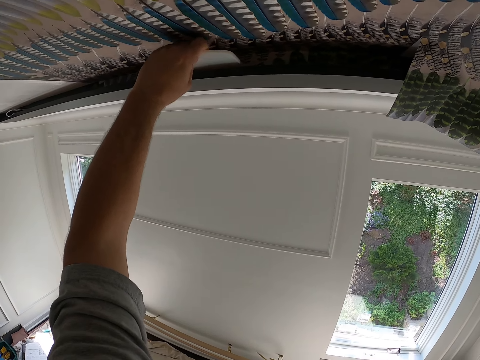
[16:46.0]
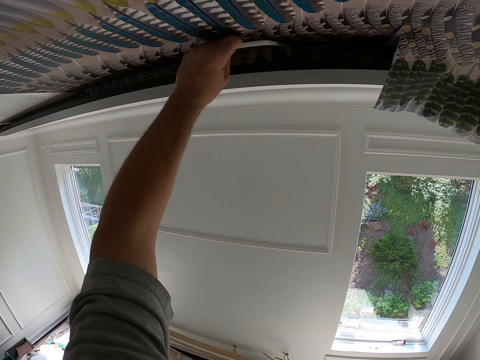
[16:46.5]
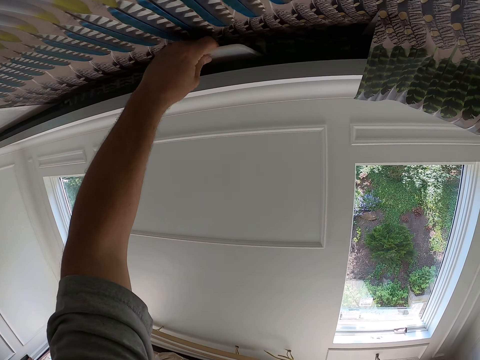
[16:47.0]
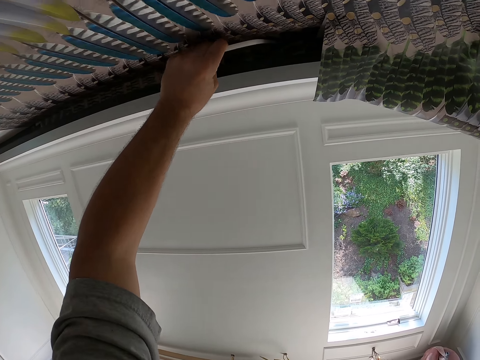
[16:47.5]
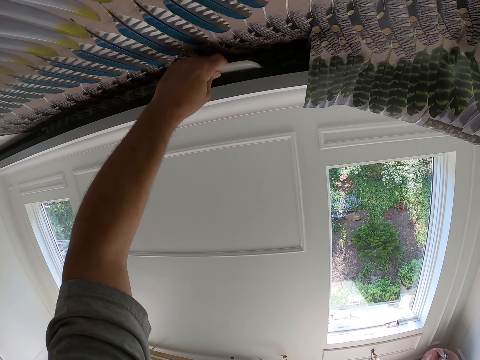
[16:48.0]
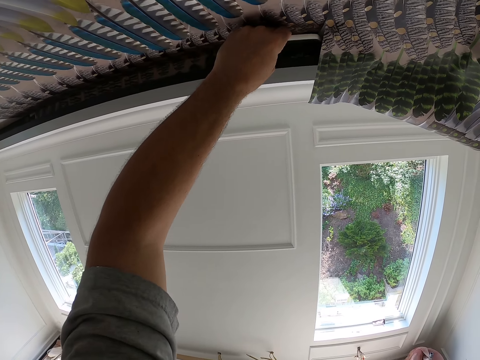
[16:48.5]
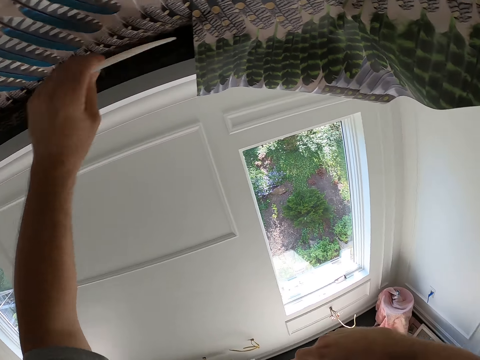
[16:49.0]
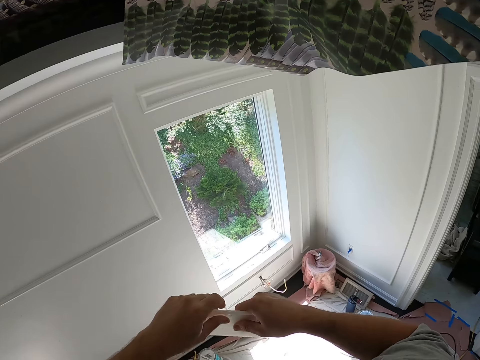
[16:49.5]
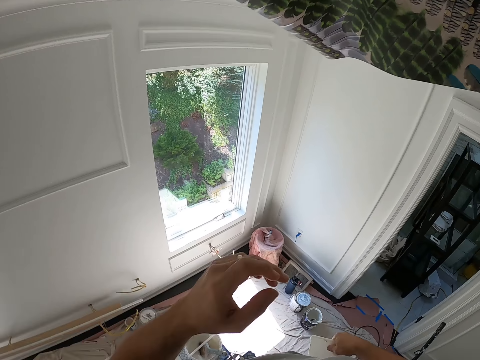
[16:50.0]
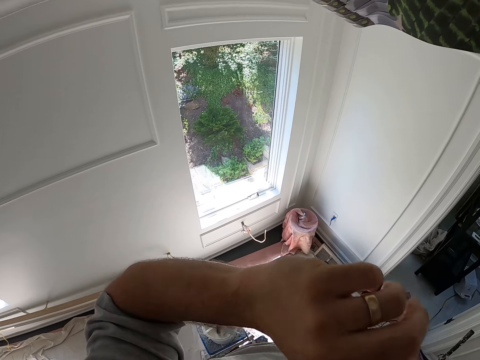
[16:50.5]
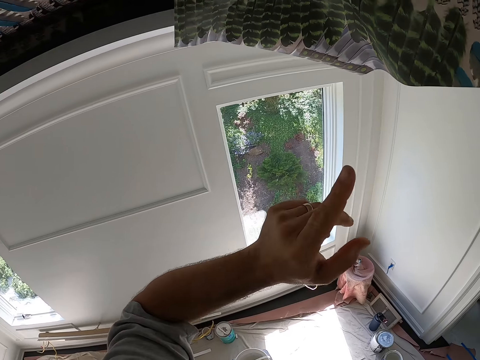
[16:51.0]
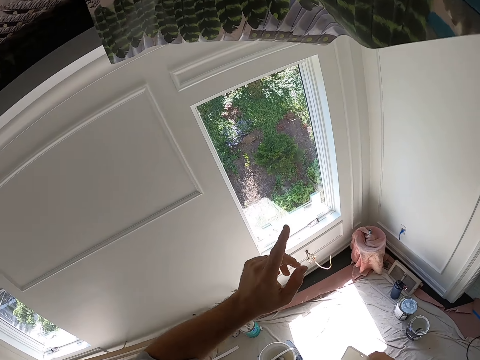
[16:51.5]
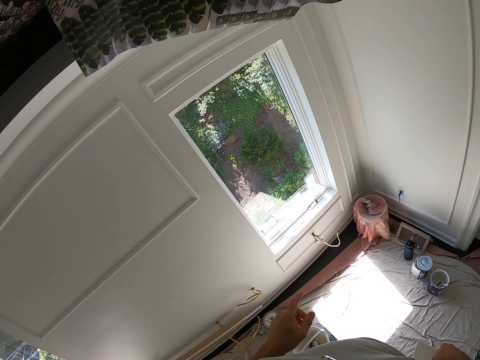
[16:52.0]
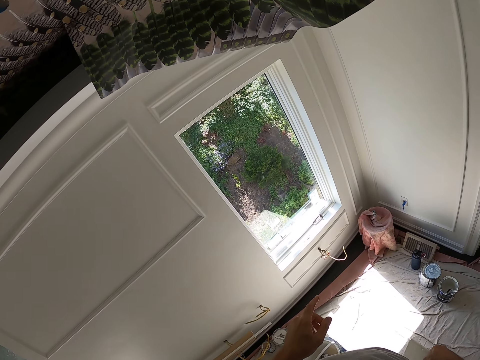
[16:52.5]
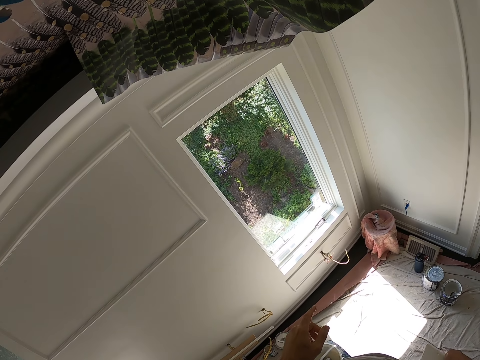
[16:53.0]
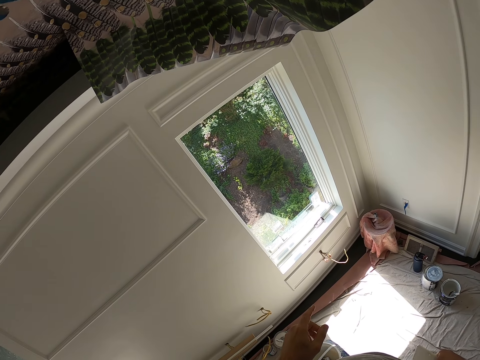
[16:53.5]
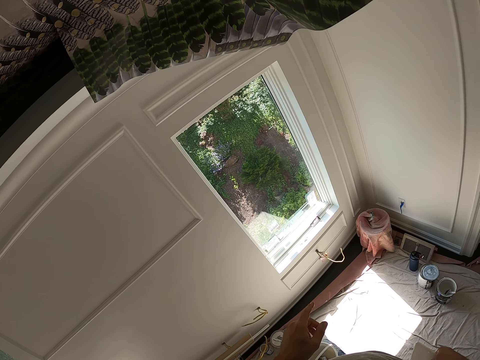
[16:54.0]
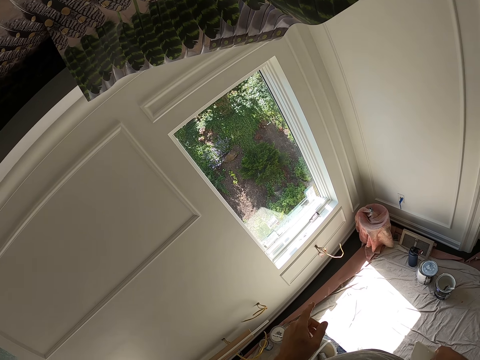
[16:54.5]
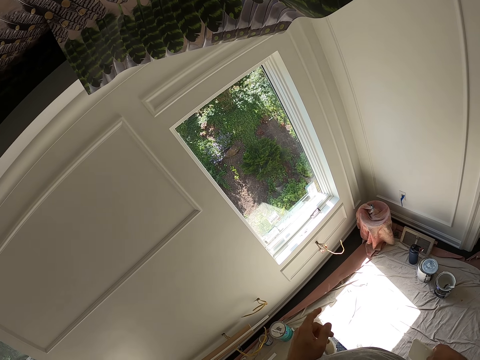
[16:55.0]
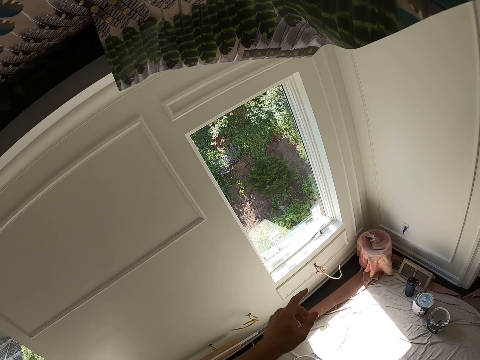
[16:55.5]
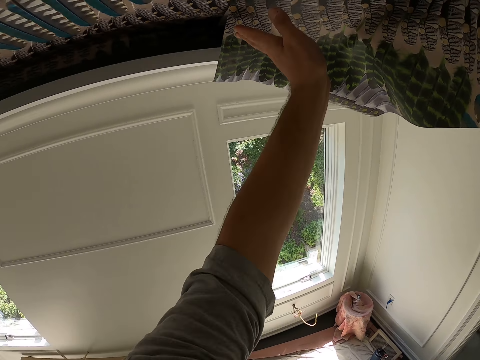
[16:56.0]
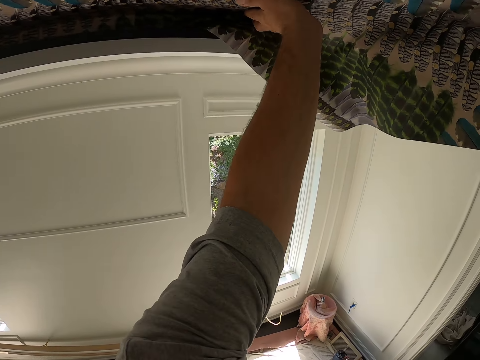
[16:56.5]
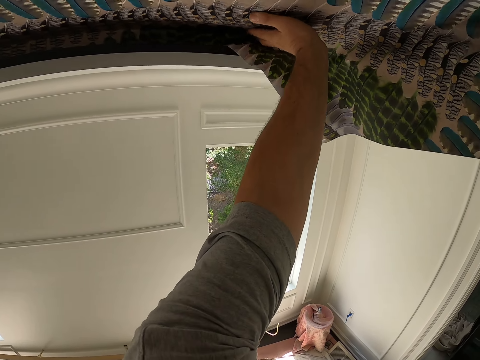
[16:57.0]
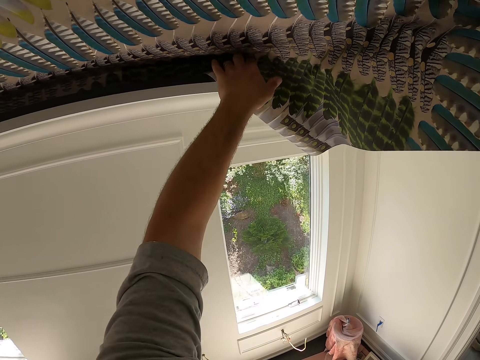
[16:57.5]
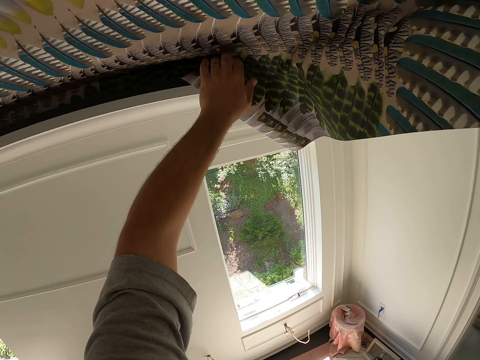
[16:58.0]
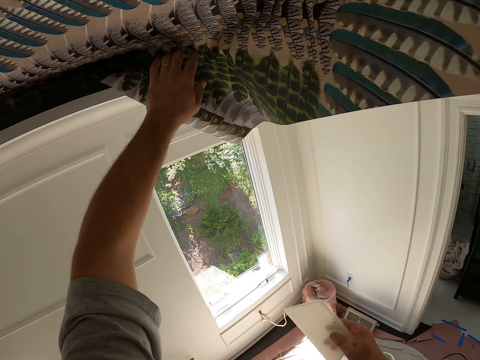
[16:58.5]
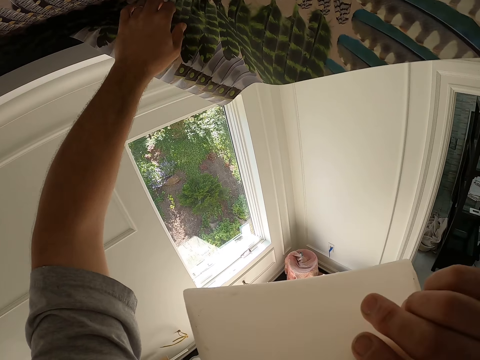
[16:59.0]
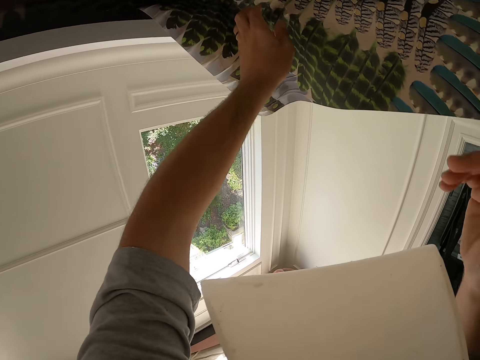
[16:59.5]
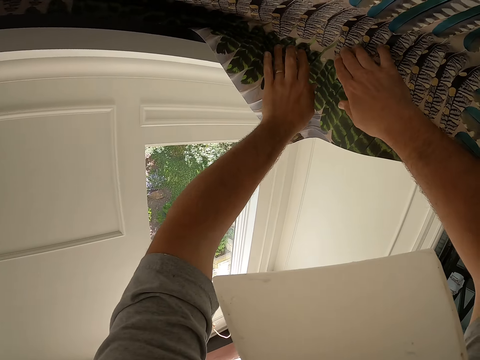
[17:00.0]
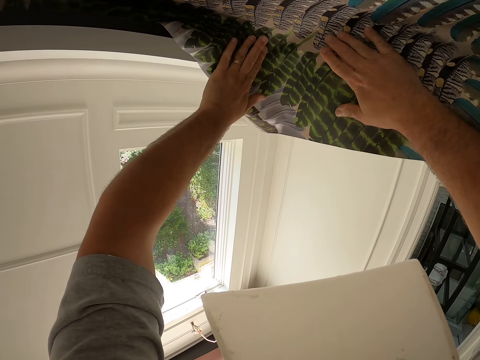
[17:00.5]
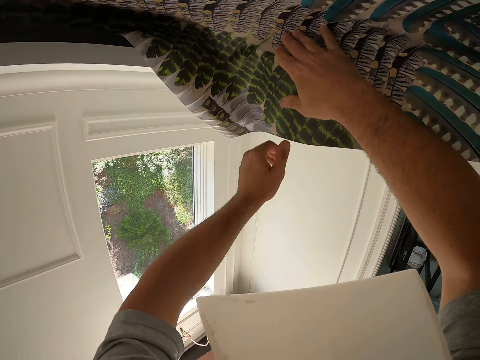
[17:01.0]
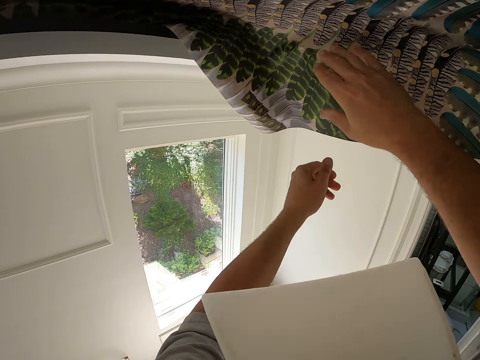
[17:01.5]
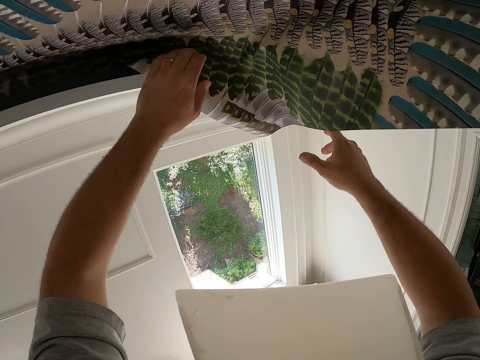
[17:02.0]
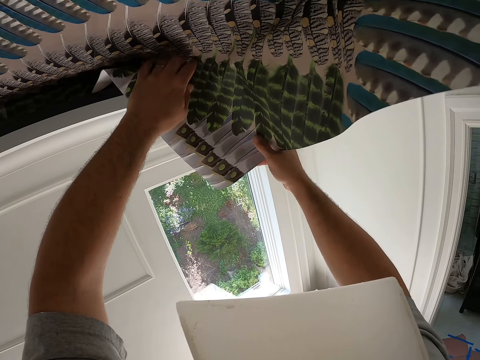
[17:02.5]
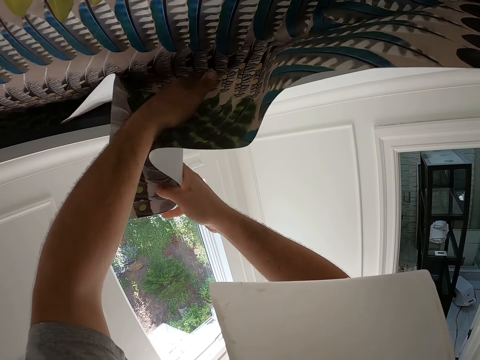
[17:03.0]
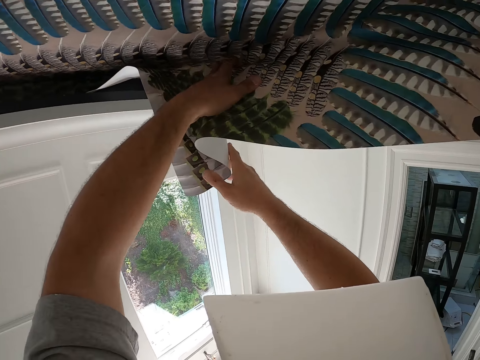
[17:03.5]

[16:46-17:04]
The camera wearer passes the wallpaper smoother to his right hand. He cleans his face with his left hand. He tucks the ceiling wallpaper into the ceiling with his left hand. He aligns the wallpaper. He puts the wallpaper smoother in his mouth. He places his right hand on the ceiling wallpaper. He adjusts the ceiling wallpaper with both his hands.

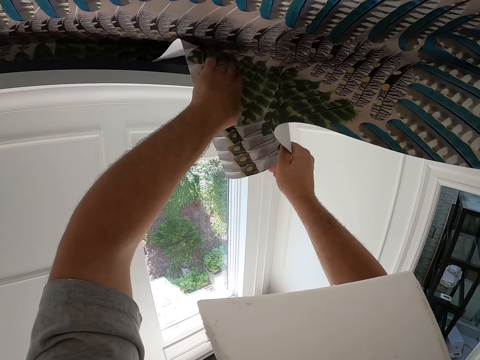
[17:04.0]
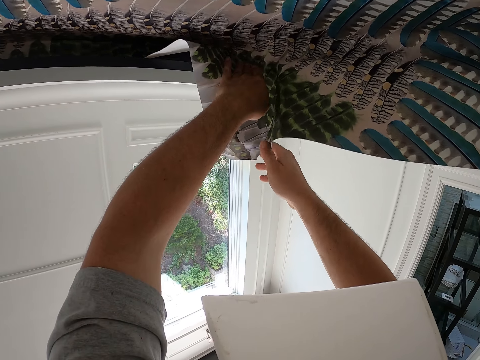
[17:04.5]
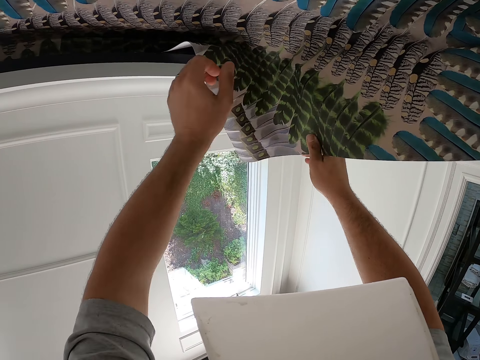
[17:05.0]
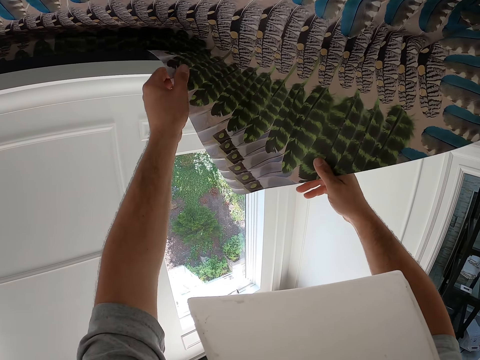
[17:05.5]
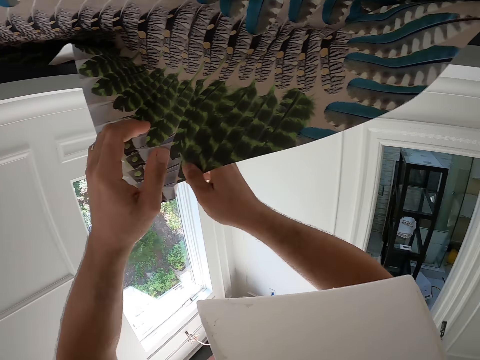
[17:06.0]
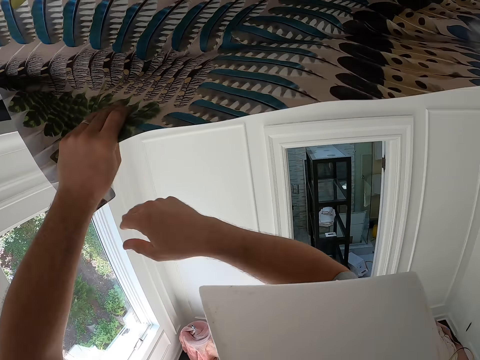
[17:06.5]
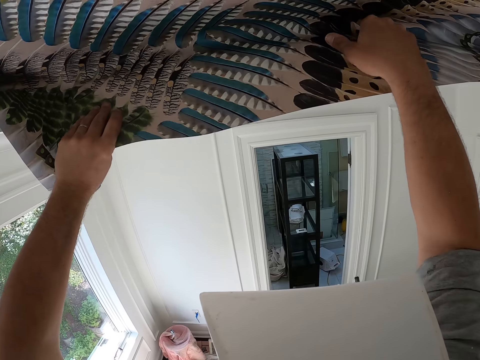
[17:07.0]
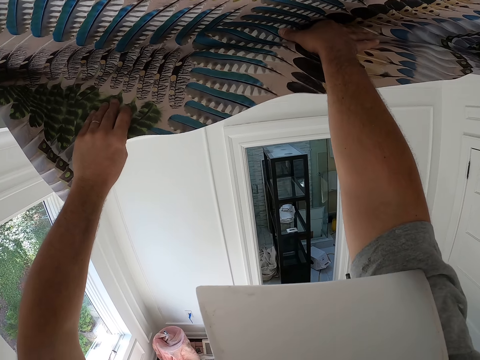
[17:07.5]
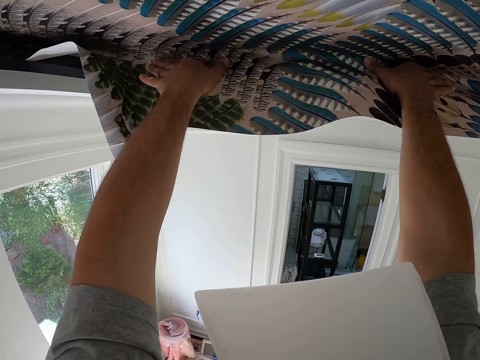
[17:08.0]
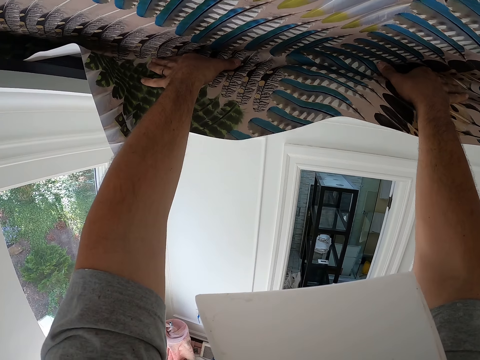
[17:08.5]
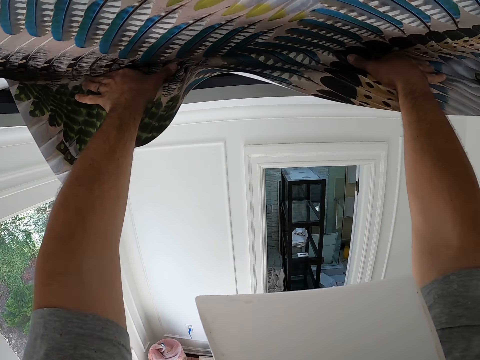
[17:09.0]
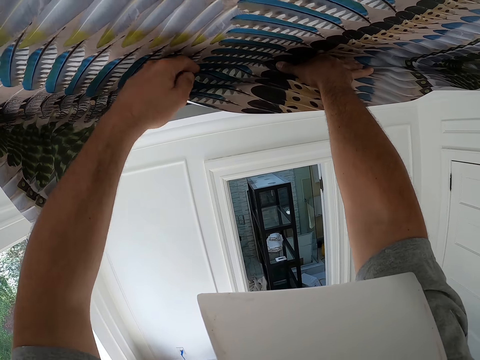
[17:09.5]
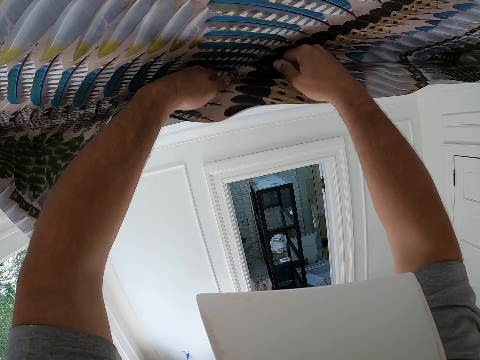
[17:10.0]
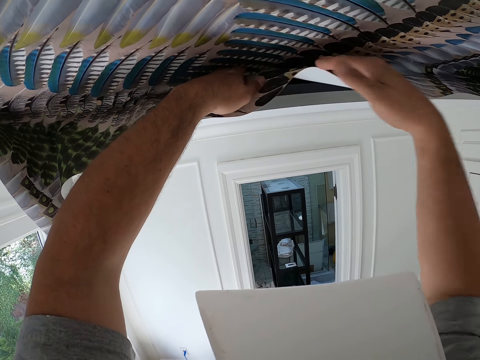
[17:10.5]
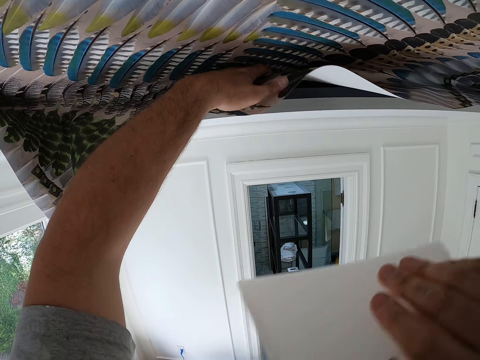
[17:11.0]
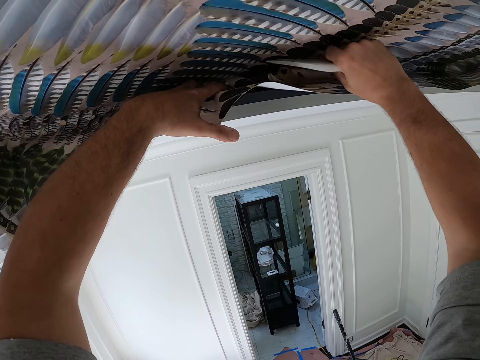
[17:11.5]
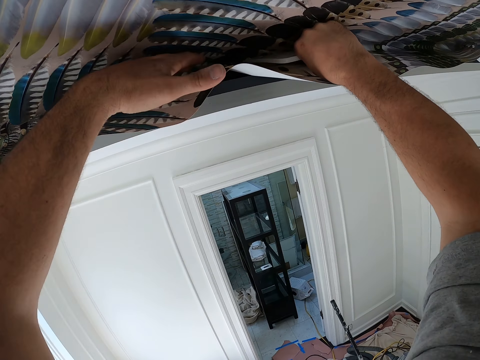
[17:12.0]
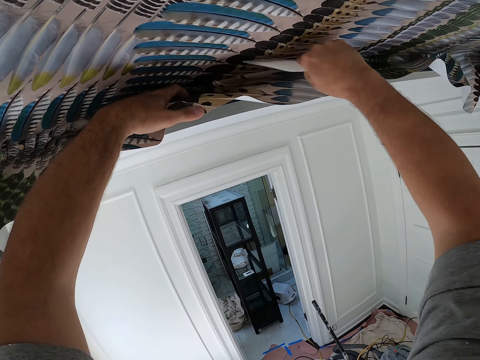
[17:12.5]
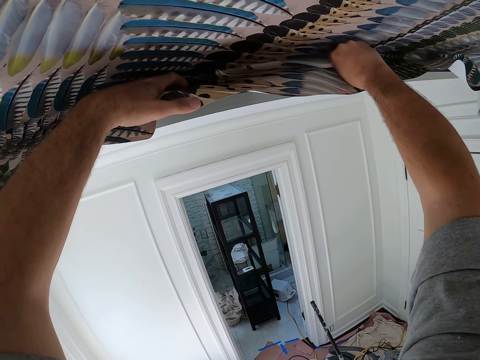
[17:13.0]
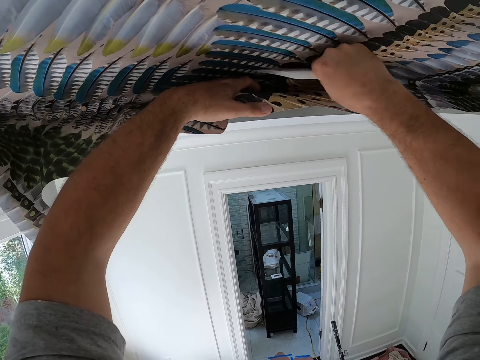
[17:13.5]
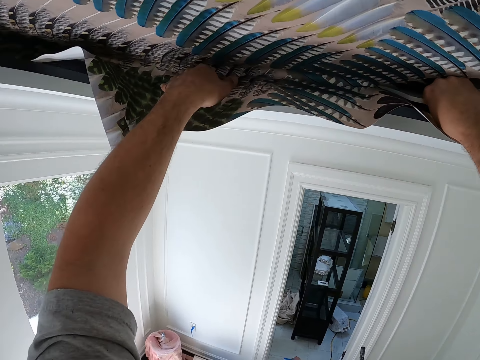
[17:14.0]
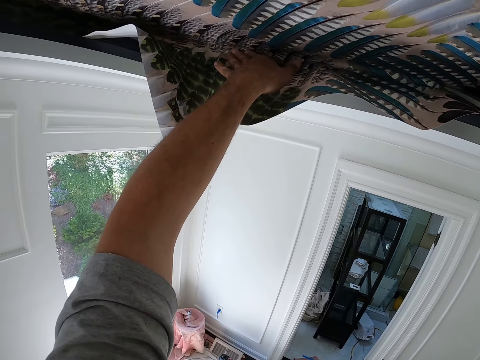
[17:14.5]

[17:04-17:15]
The camera wearer tucks the ceiling wallpaper into the ceiling with his right hand. He tucks the ceiling wallpaper into the ceiling with his left hand. He removes the wallpaper smoother from his mouth with his right hand. He tucks the ceiling wallpaper into the ceiling with the wallpaper smoother in his right hand. He tucks the ceiling wallpaper into the ceiling with his left hand. He applies the wallpaper on the ceiling.
